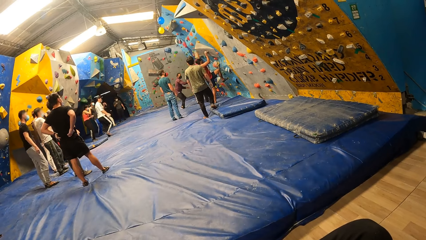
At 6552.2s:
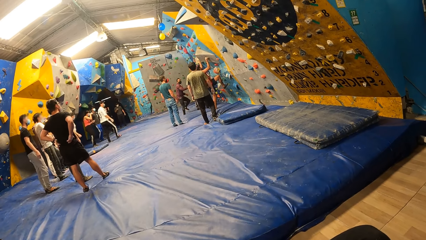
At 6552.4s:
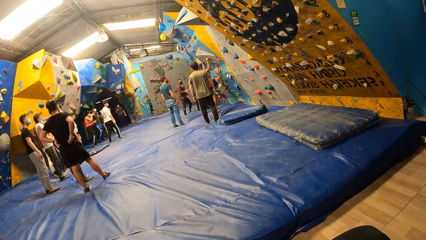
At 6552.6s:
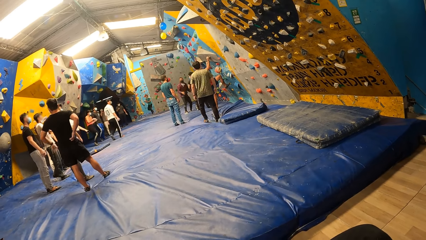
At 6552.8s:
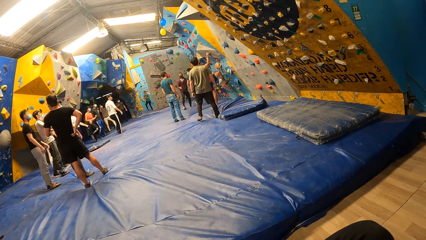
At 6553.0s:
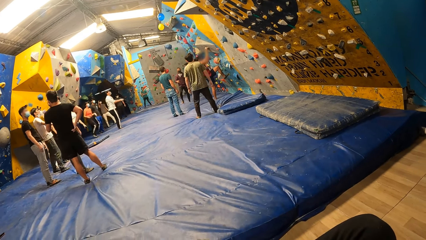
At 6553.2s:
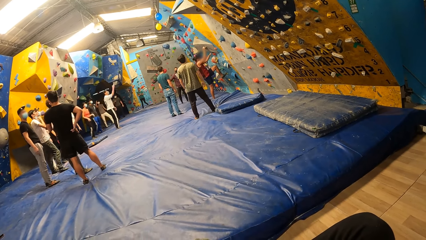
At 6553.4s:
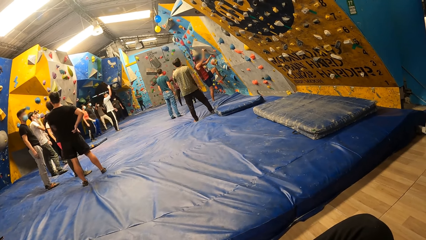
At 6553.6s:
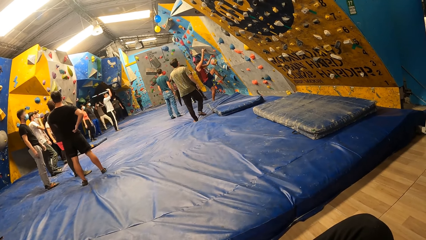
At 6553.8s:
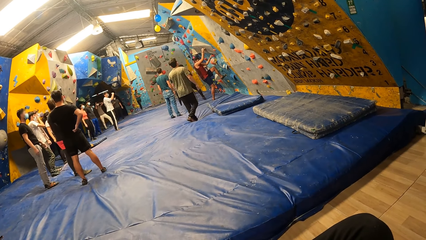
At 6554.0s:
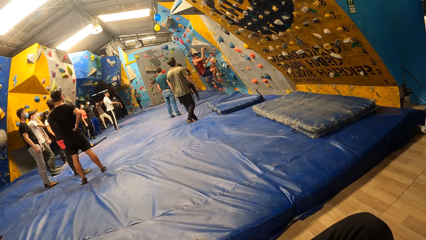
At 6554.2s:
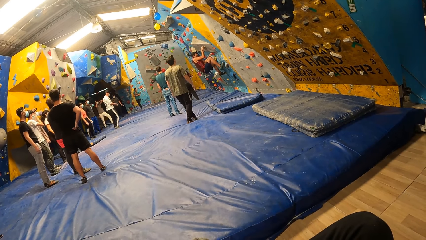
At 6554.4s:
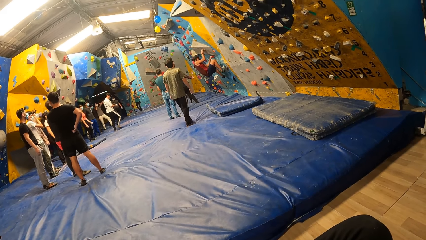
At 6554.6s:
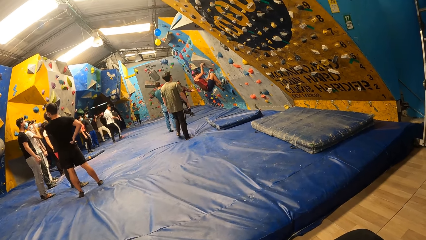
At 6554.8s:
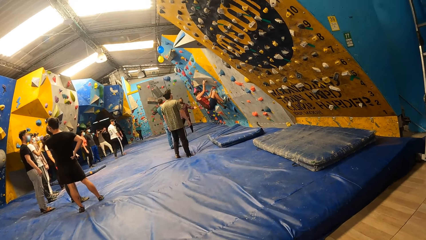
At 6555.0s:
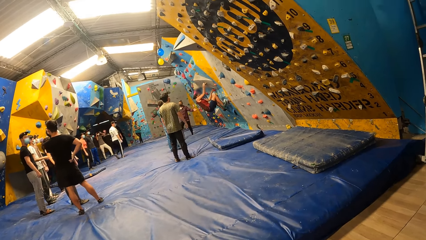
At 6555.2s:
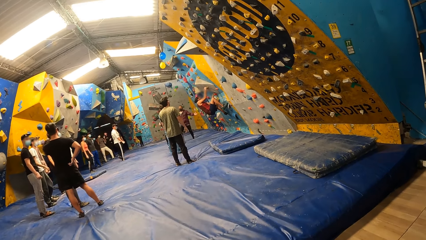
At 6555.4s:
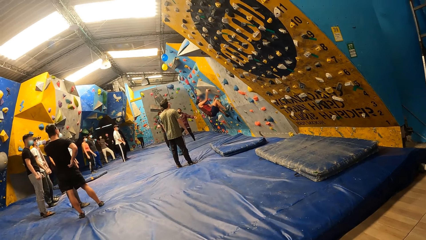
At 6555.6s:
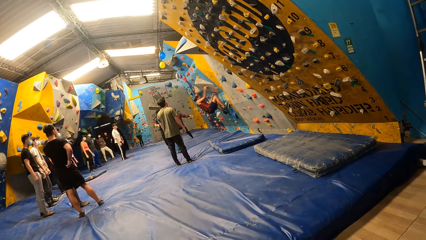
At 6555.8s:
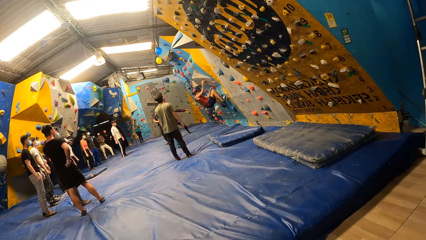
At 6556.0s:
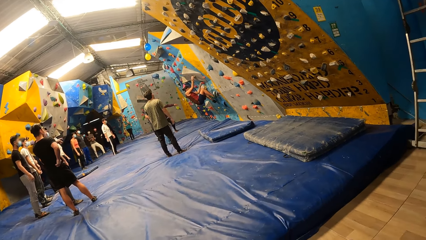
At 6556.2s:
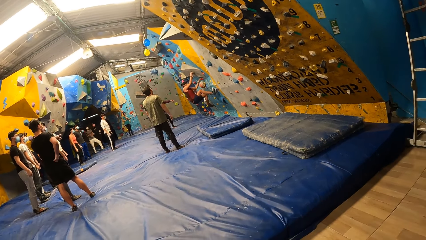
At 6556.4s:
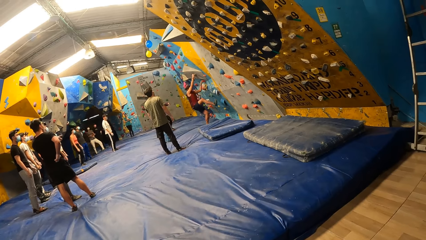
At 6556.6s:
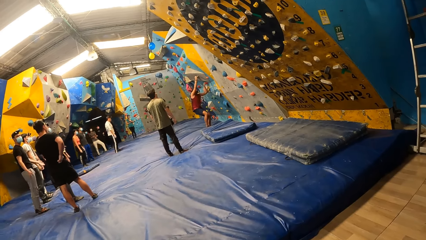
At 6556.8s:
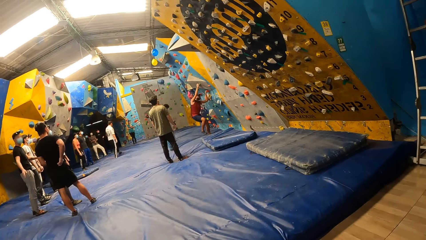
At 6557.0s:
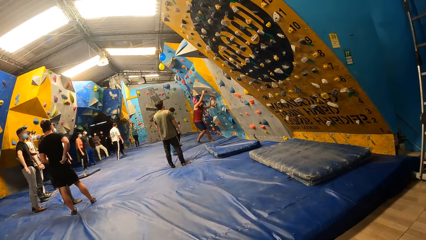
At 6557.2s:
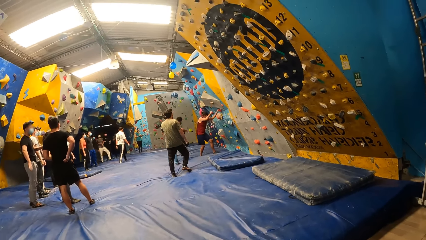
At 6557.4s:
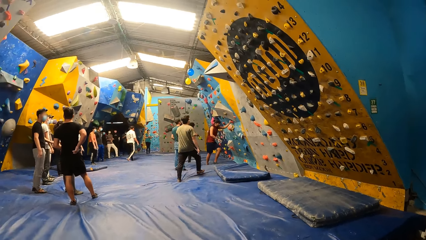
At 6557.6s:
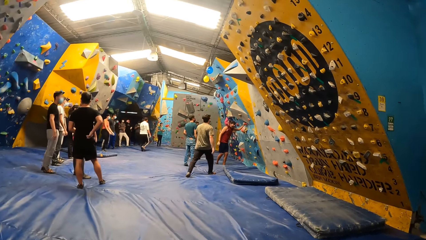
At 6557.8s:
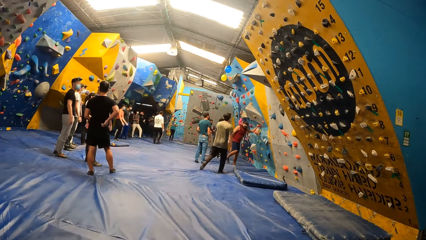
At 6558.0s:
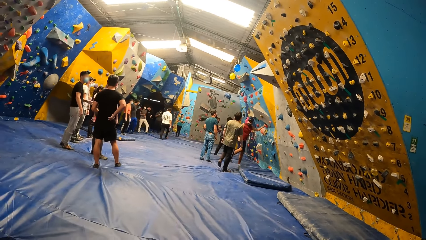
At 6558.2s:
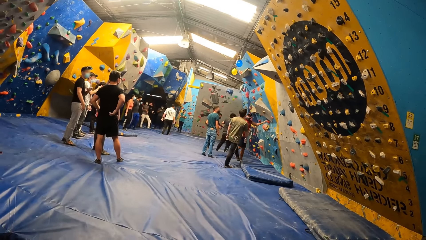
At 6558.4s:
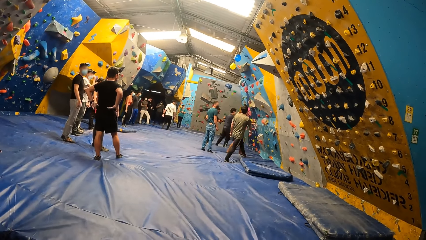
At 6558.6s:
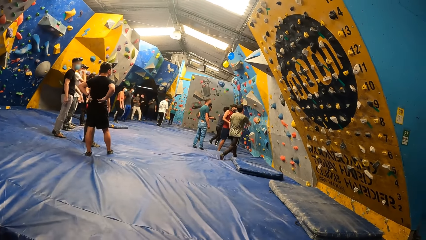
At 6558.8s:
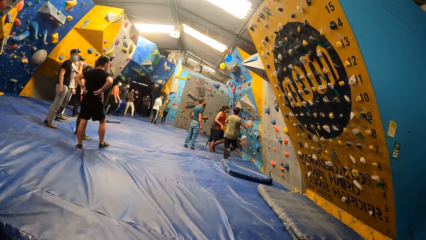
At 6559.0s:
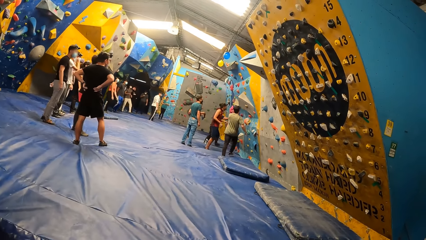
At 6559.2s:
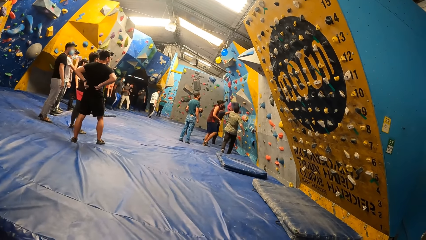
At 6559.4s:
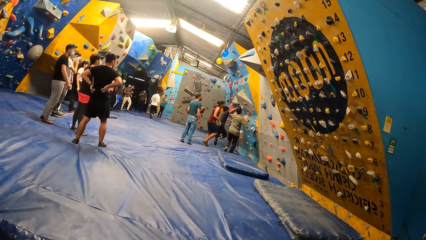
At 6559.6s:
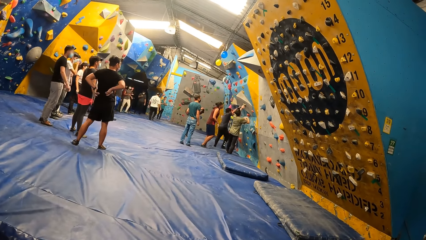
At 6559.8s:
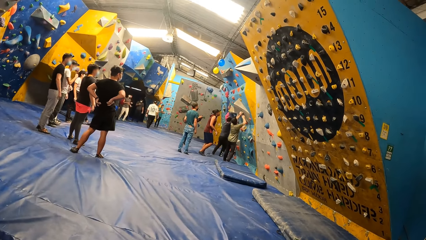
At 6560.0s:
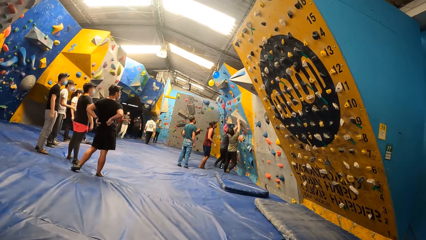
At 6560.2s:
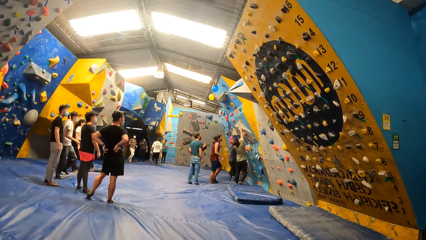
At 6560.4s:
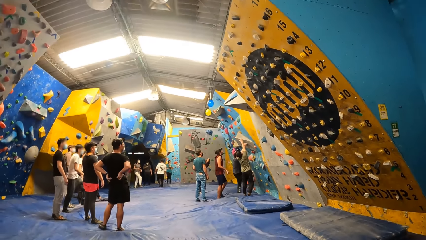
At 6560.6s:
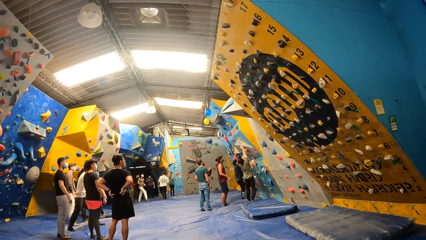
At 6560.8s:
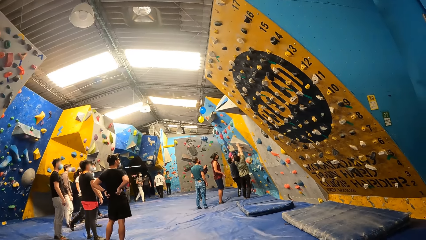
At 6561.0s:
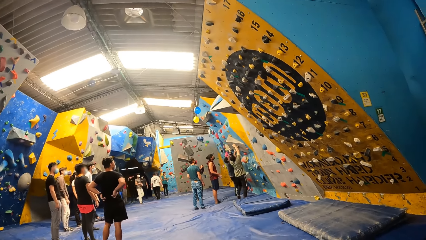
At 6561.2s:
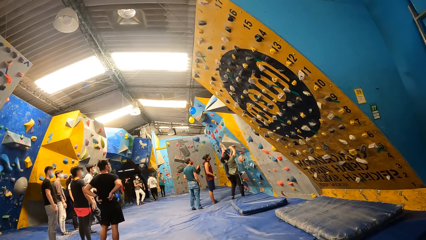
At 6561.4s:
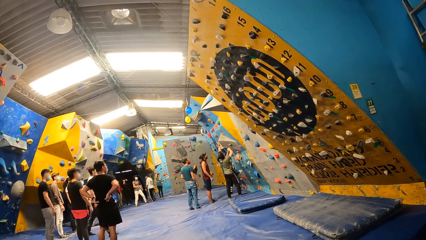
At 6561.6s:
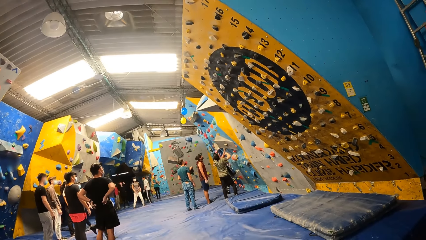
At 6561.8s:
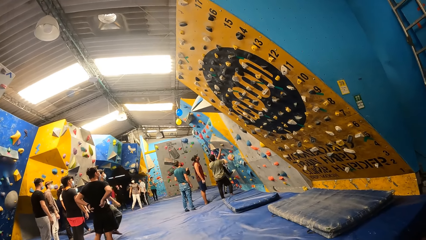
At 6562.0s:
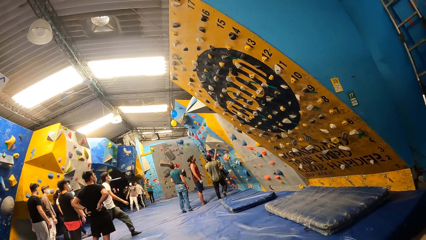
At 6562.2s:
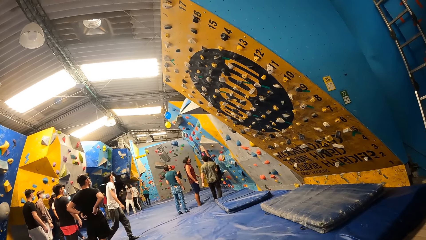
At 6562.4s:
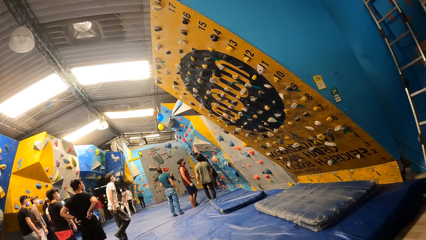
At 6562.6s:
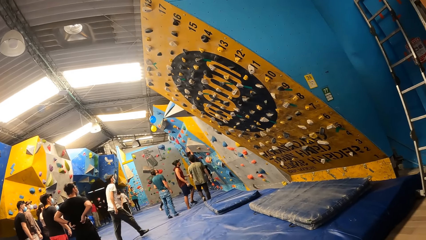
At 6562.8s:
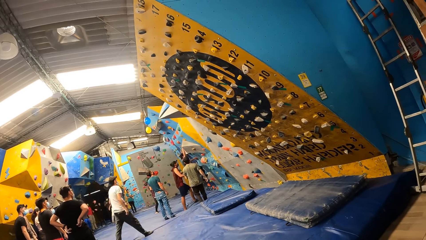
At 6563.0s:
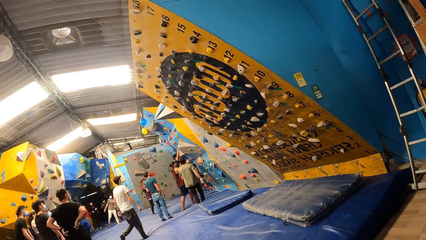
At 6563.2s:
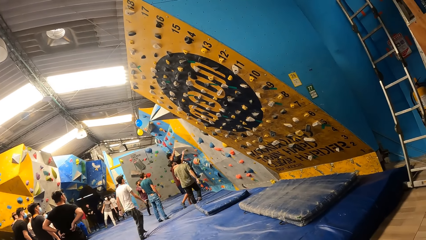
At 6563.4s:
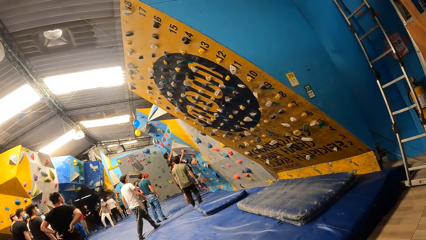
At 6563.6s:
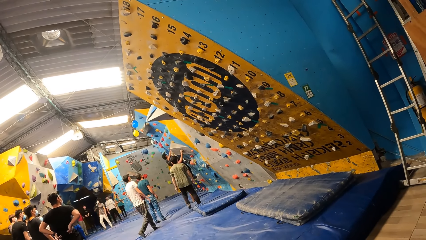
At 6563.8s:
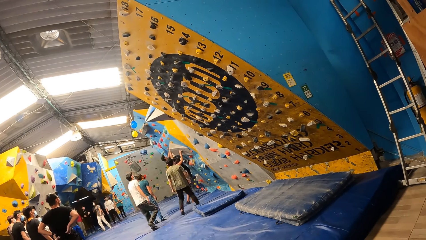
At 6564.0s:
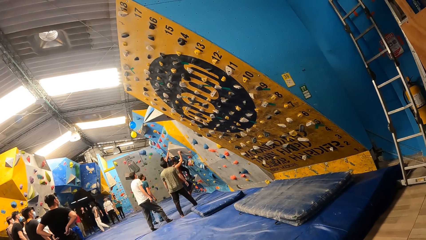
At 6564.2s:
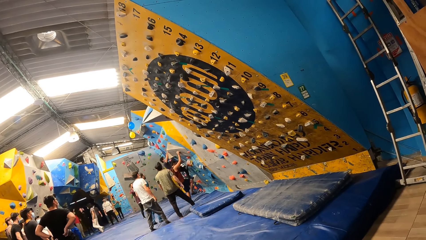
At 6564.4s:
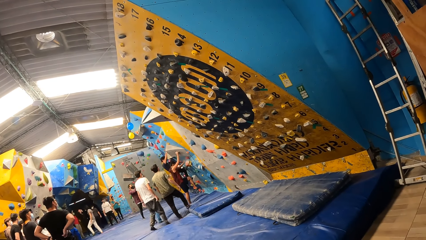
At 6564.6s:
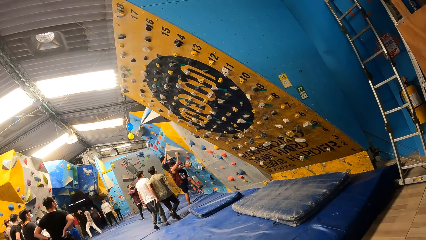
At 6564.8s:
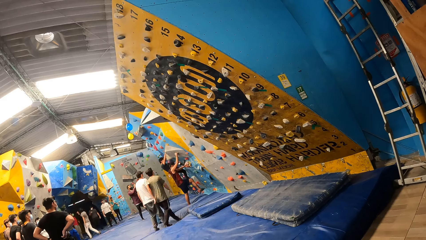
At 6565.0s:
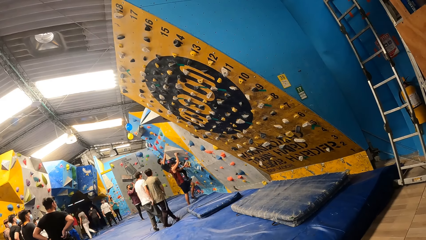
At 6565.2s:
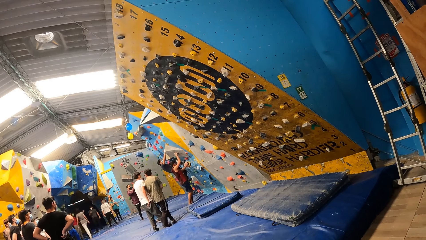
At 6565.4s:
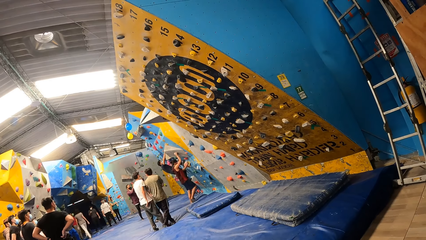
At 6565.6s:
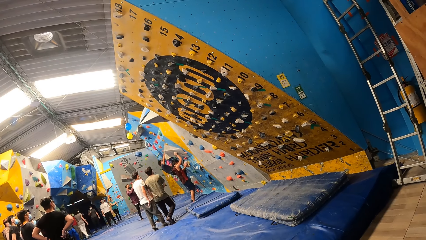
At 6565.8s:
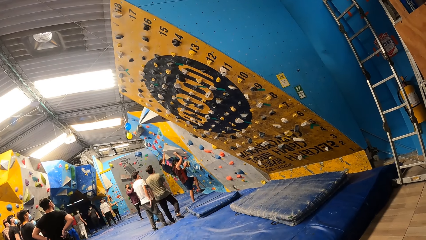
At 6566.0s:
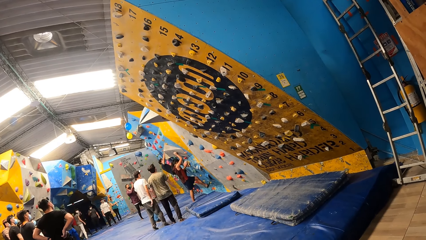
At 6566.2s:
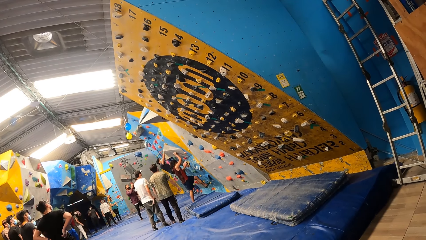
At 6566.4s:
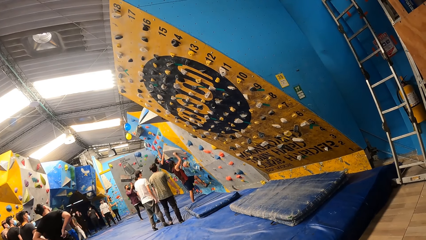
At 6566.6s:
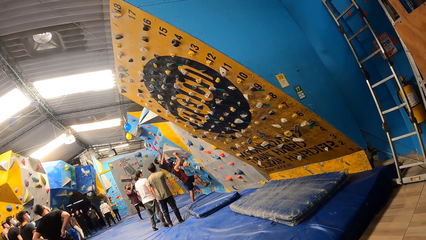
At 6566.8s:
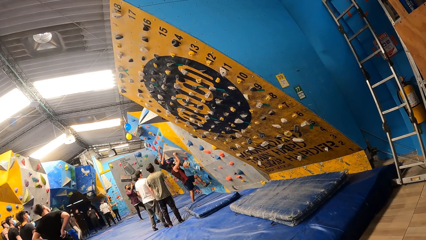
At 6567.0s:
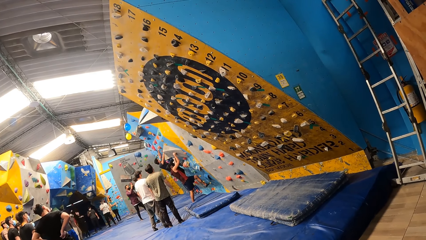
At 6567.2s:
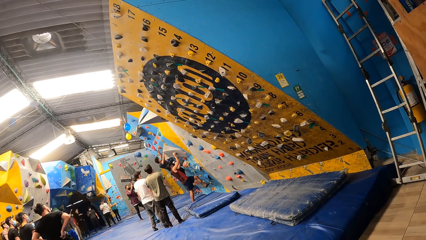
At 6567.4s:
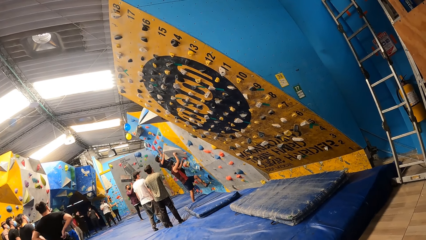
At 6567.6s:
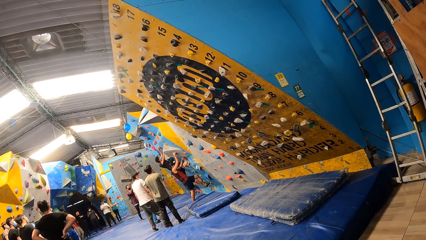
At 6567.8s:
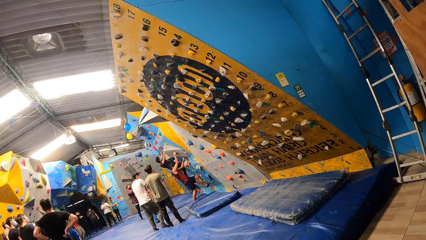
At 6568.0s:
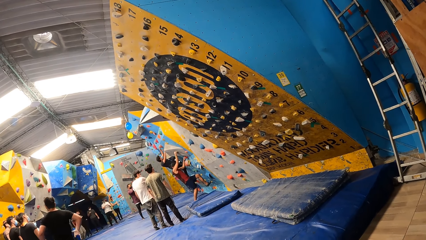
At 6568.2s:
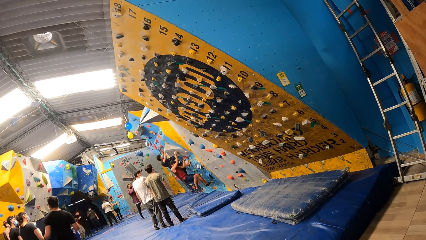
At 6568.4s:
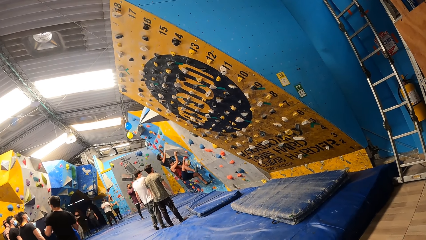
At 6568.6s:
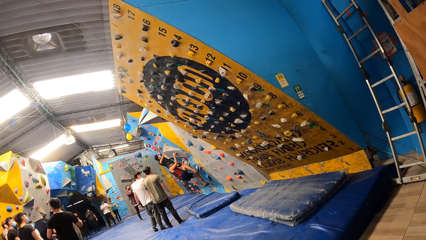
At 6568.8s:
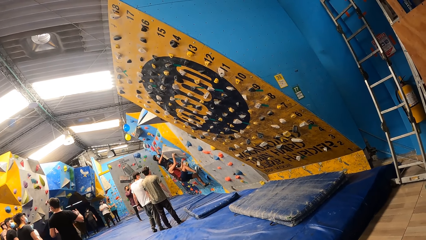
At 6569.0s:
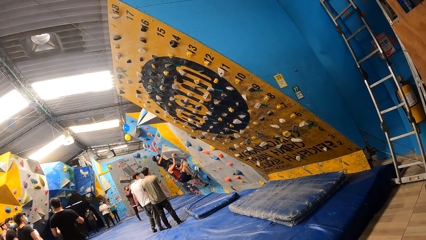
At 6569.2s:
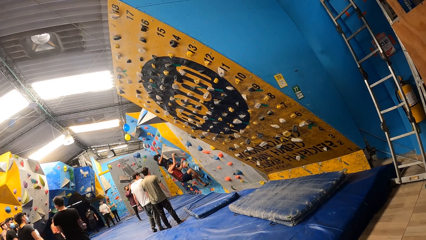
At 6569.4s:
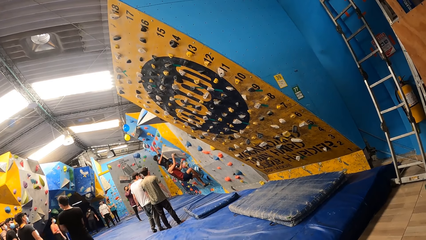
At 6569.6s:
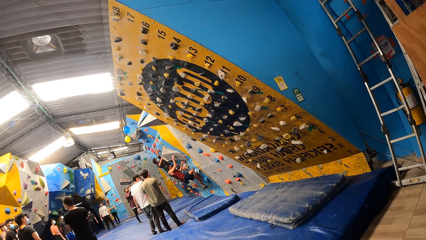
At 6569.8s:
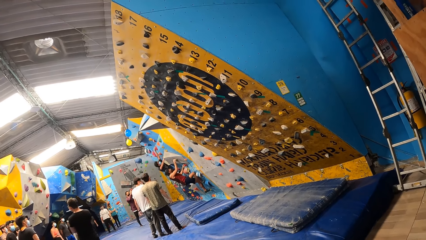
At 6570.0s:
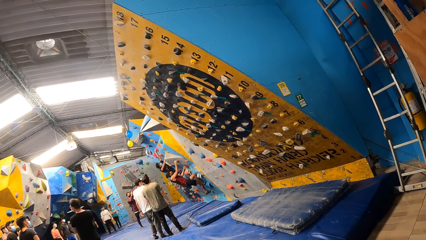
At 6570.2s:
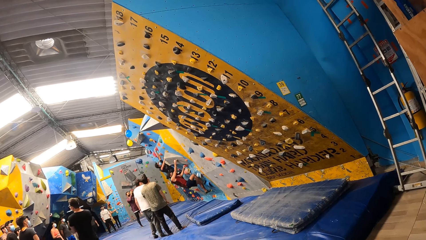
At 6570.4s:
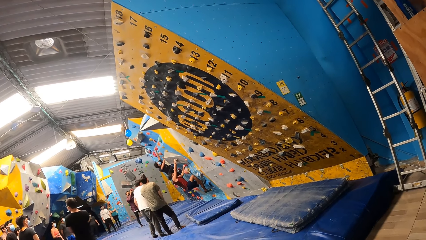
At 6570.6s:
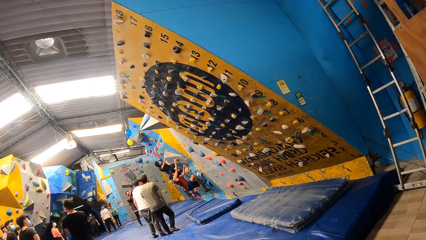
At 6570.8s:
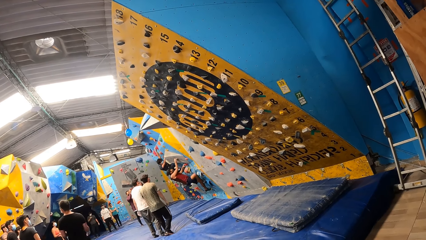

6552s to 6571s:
A man boulders the wall. Another man boulders the wall.
